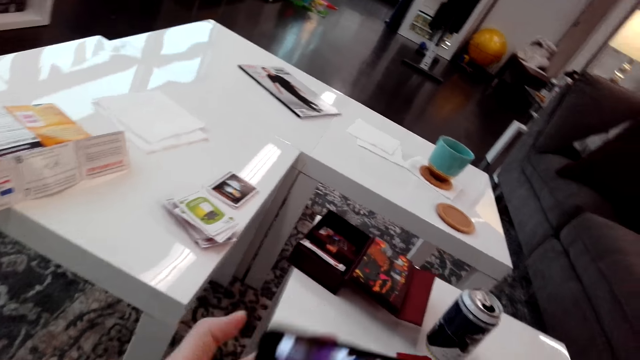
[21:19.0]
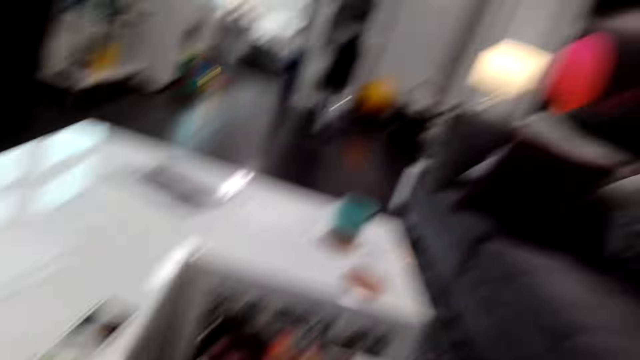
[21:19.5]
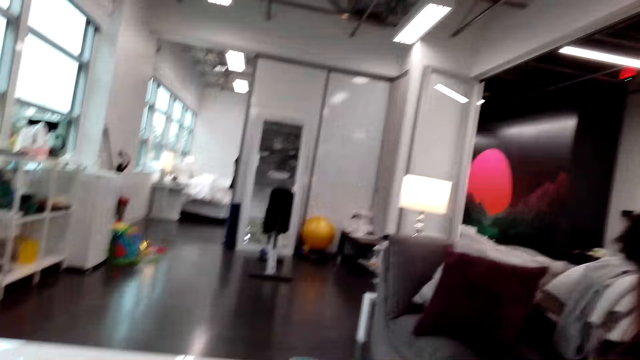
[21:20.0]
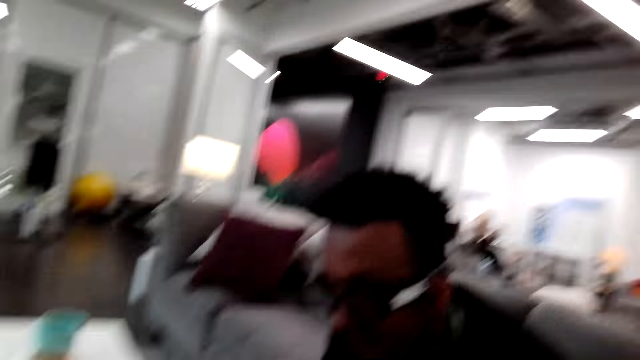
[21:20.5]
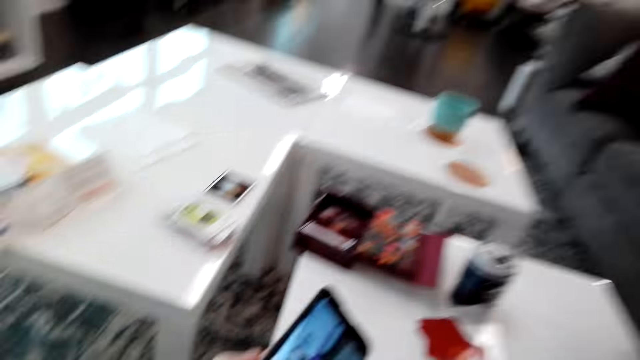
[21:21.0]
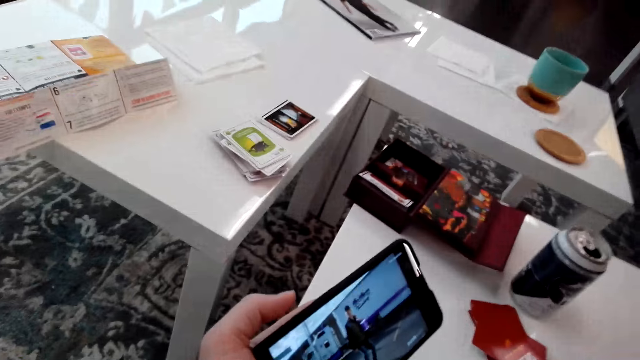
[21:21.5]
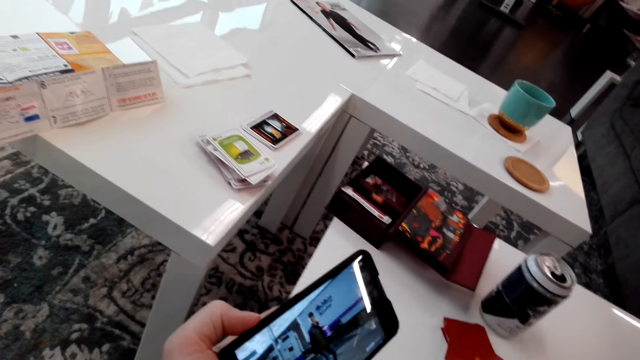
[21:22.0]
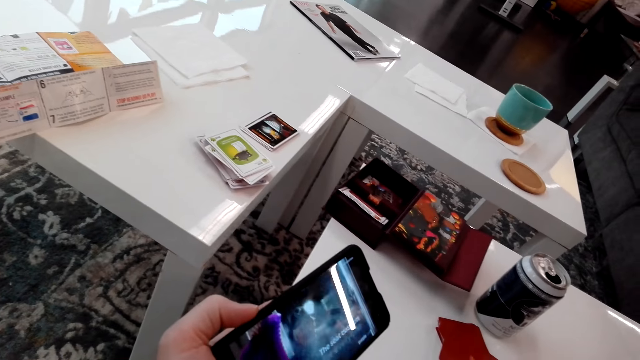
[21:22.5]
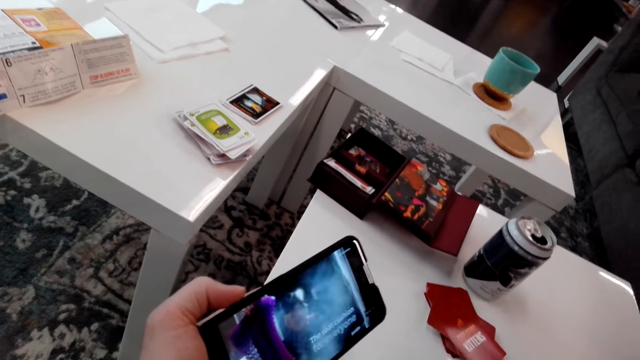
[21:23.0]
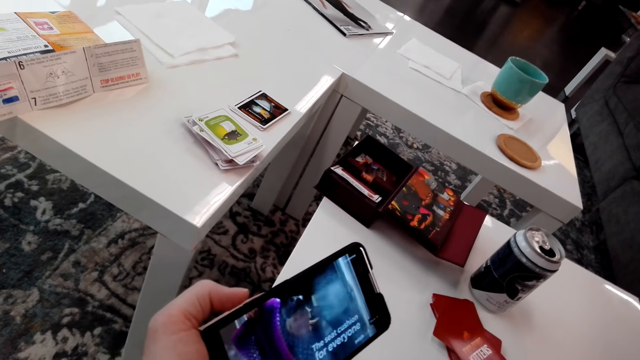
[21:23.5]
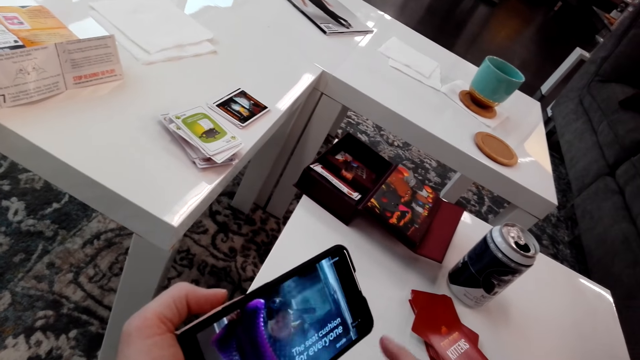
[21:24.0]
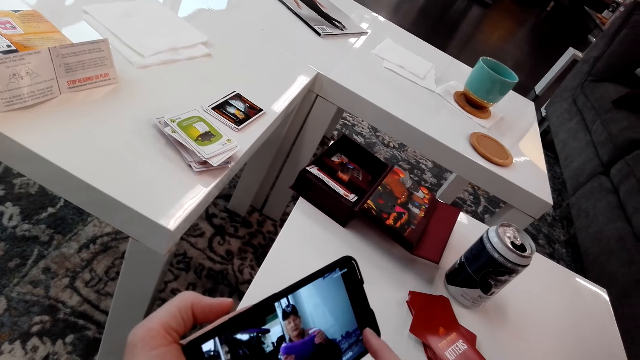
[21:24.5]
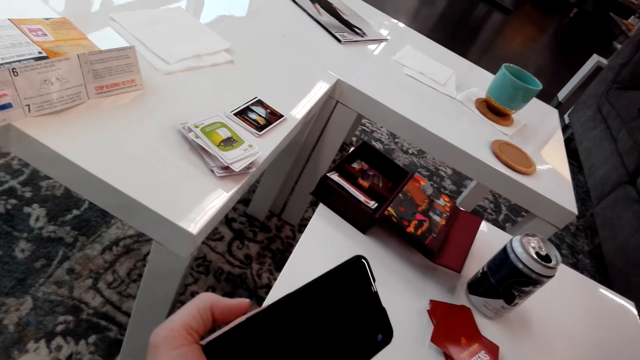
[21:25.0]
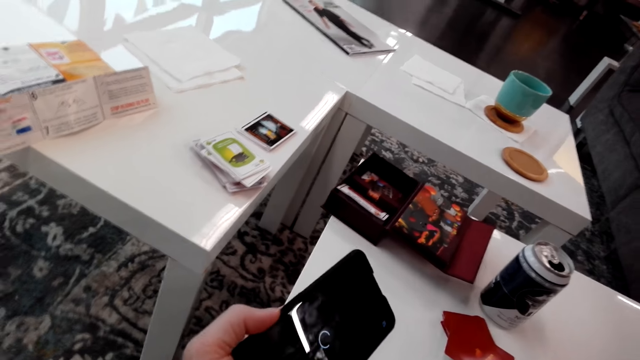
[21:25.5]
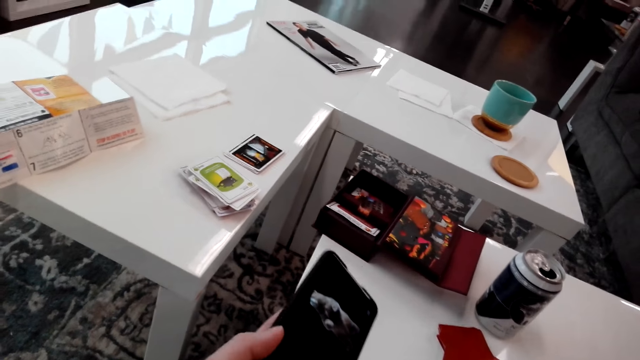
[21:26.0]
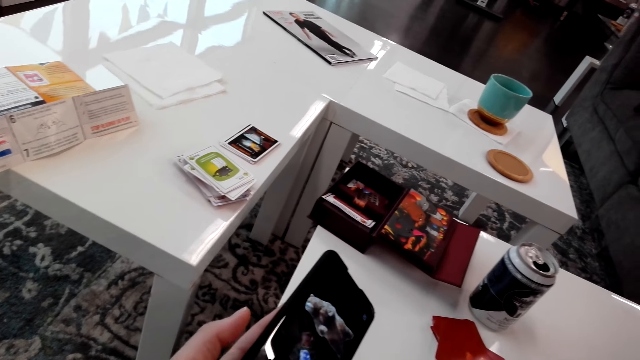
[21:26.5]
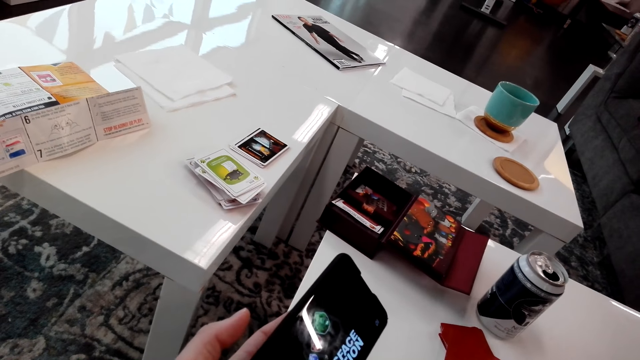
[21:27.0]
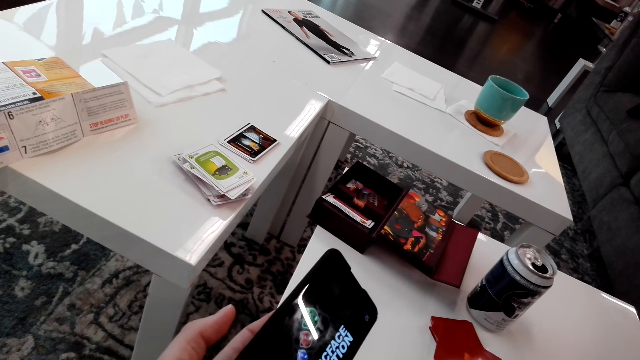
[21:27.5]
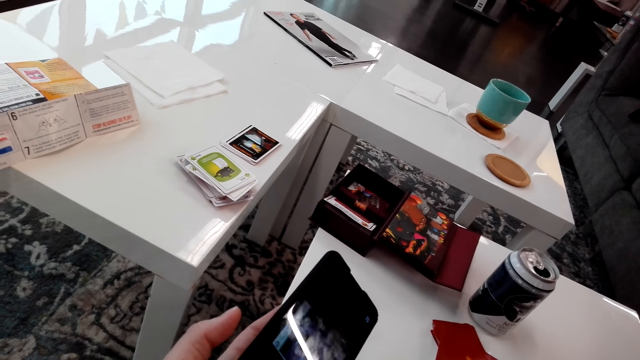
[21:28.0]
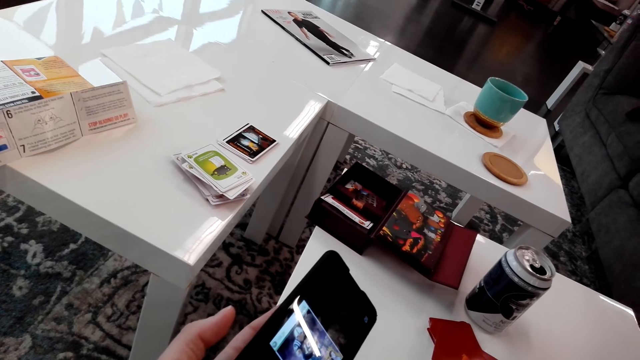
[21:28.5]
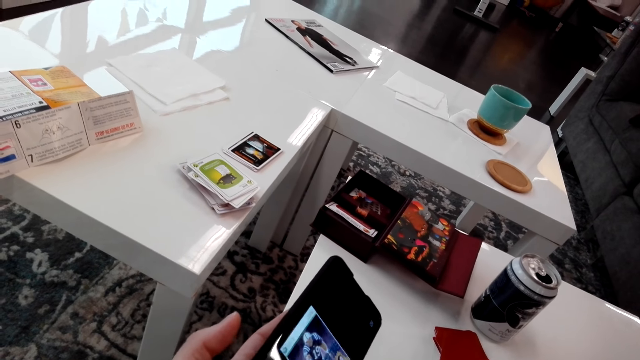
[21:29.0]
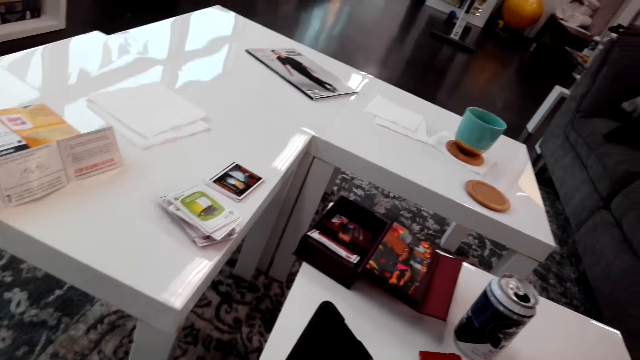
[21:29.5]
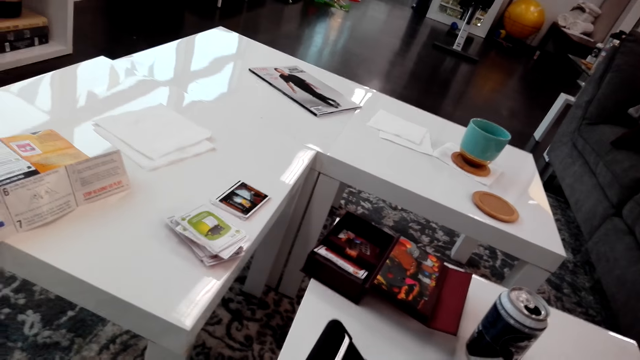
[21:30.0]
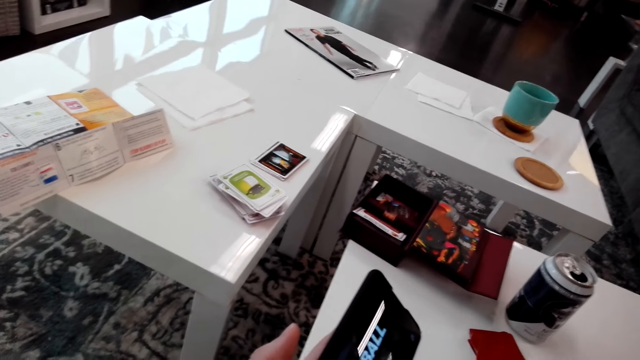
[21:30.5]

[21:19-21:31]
The camera wearer turns the phone. They talk to a man. They look at the phone. They operate the phone.

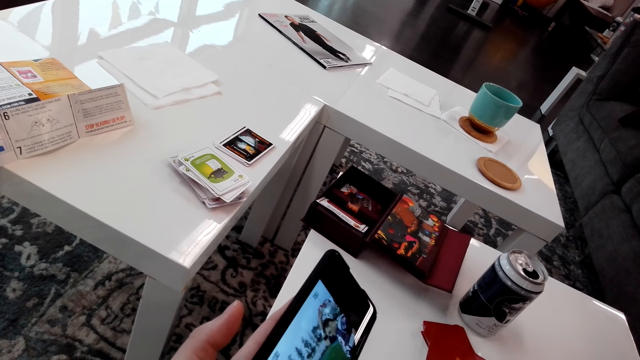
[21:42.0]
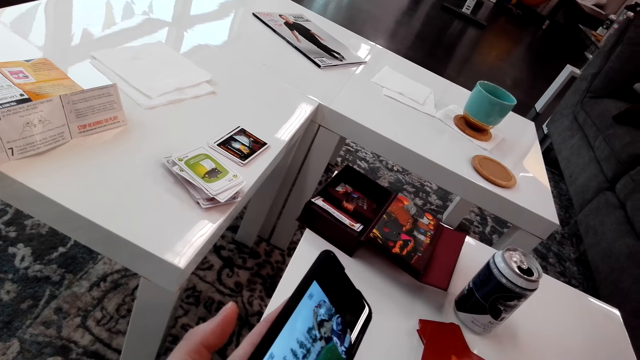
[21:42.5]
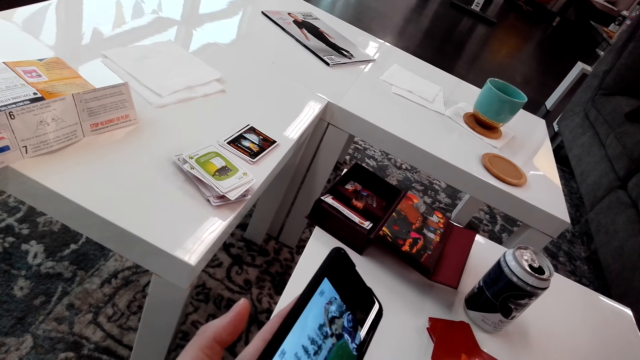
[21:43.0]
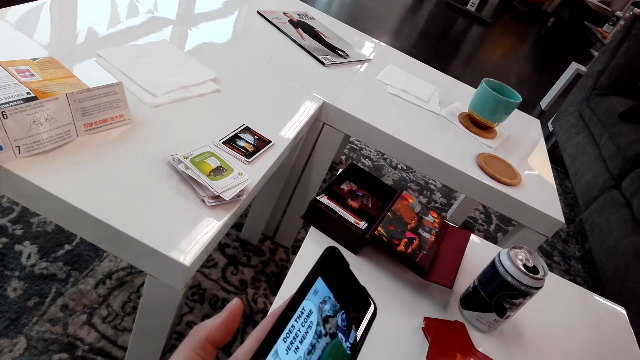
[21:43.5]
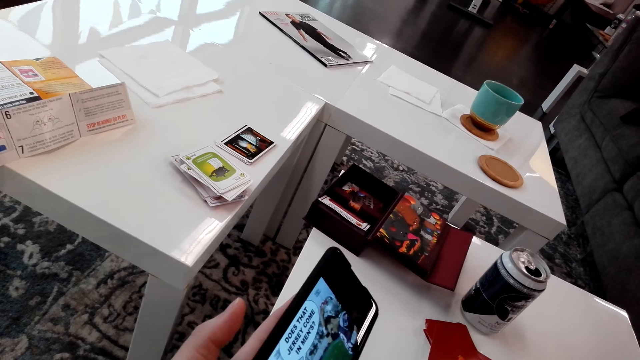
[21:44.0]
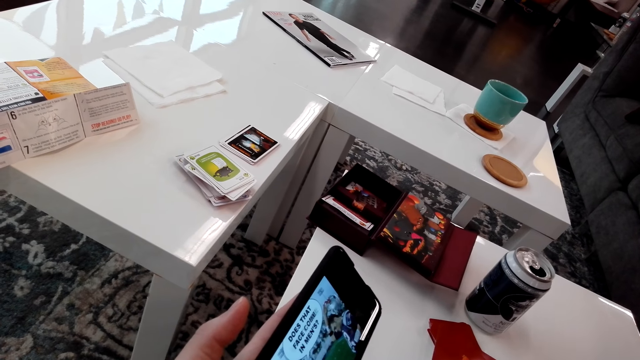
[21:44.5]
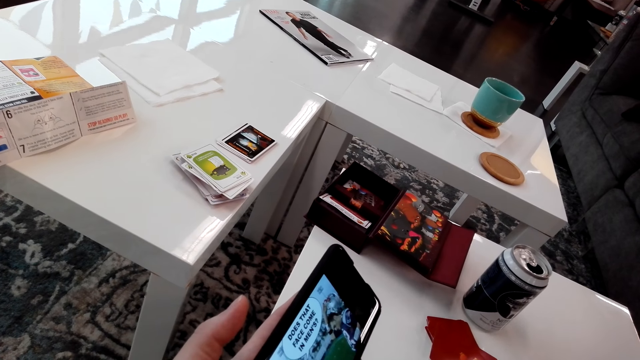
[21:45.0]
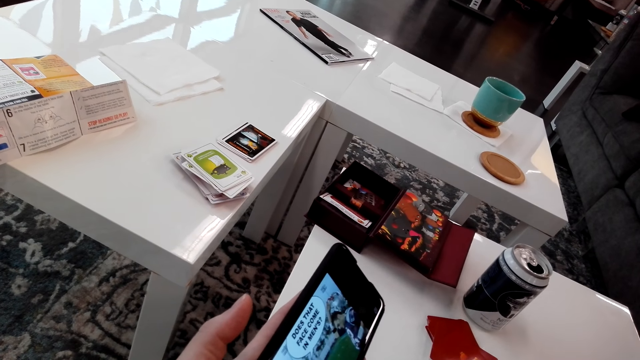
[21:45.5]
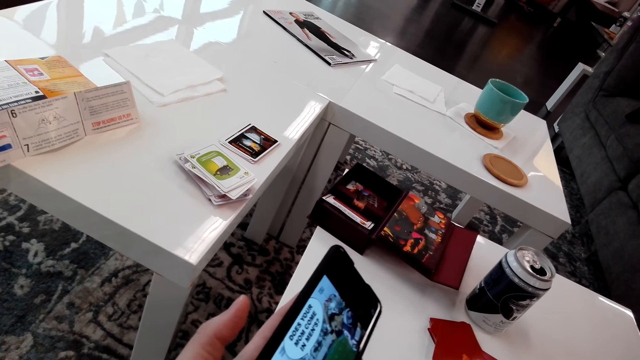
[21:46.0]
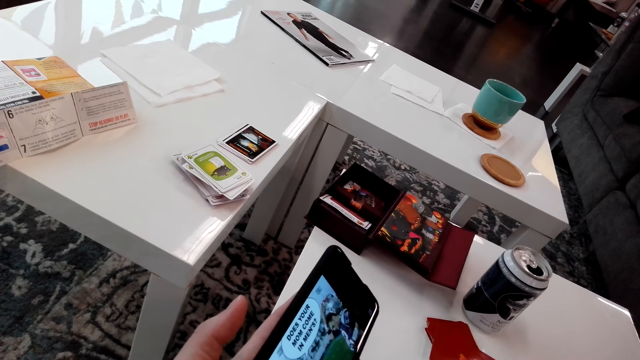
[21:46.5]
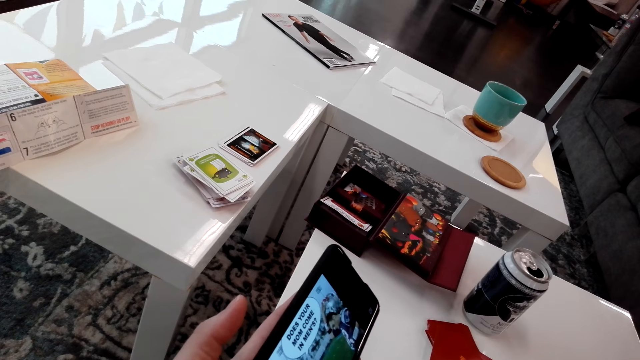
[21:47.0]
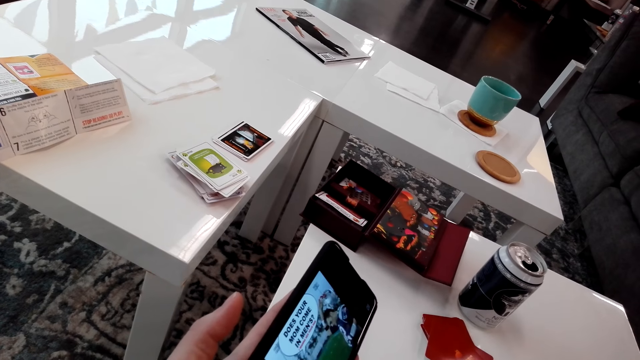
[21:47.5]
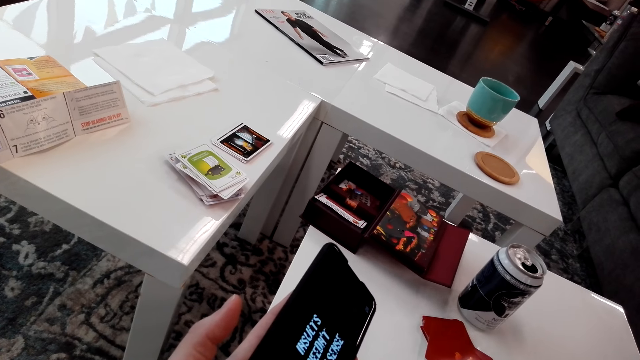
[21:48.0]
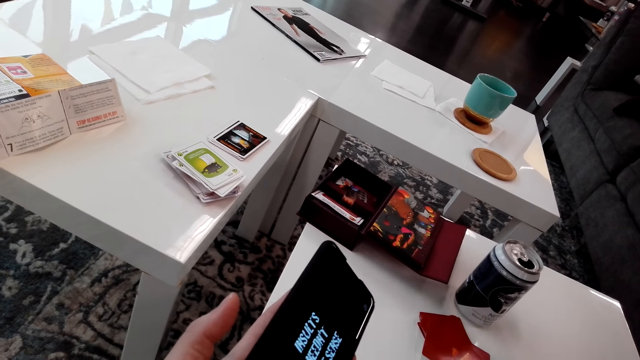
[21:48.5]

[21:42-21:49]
The camera wearer looks at the phone.

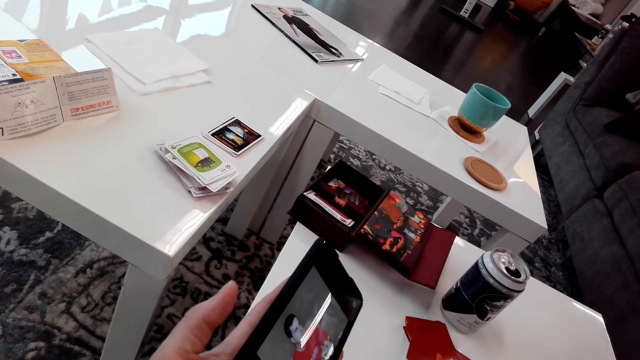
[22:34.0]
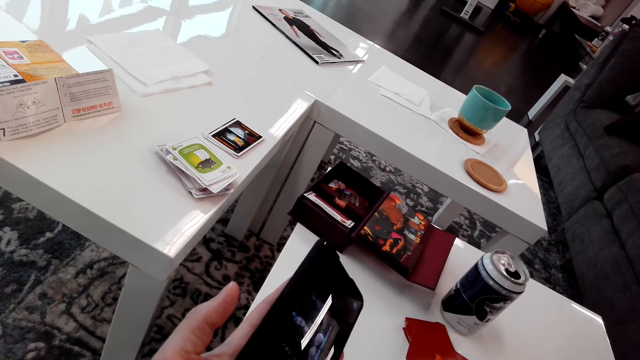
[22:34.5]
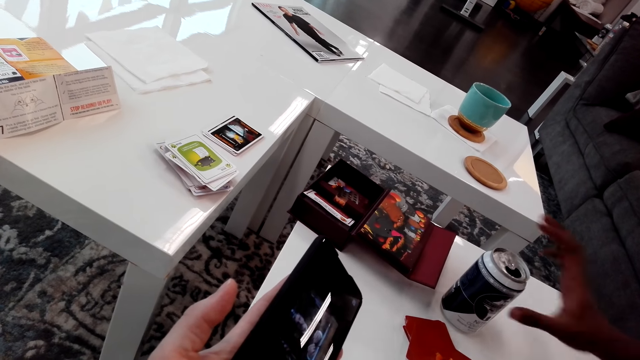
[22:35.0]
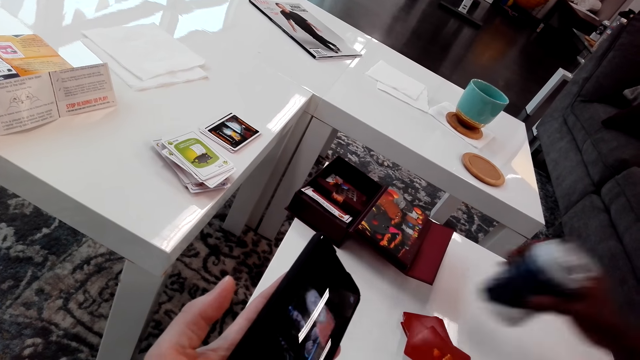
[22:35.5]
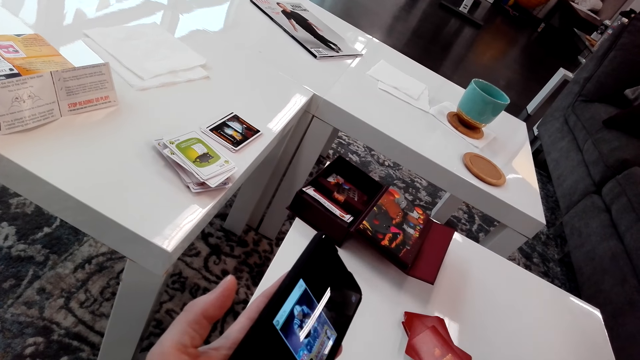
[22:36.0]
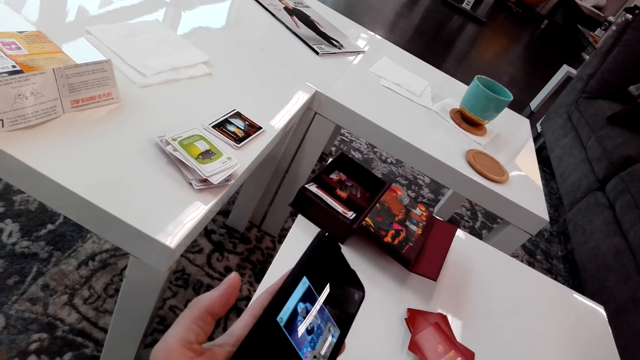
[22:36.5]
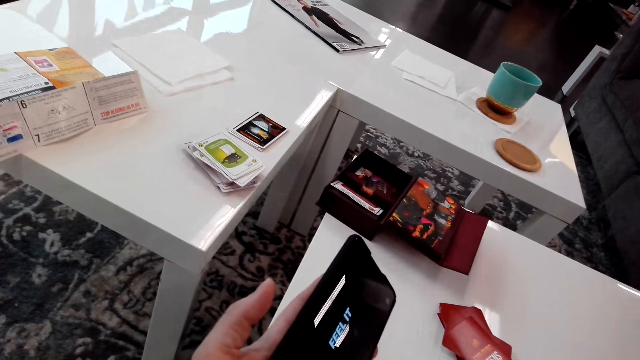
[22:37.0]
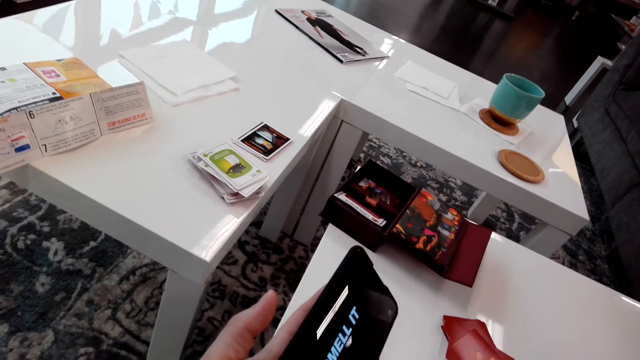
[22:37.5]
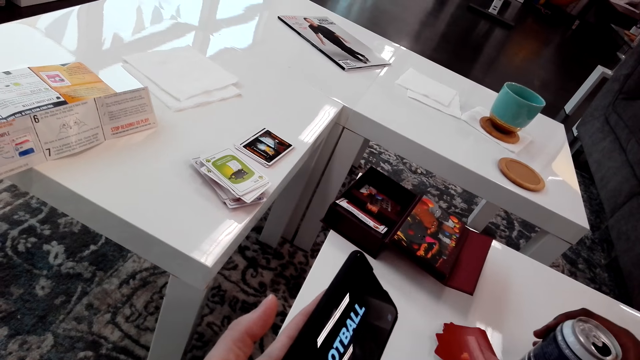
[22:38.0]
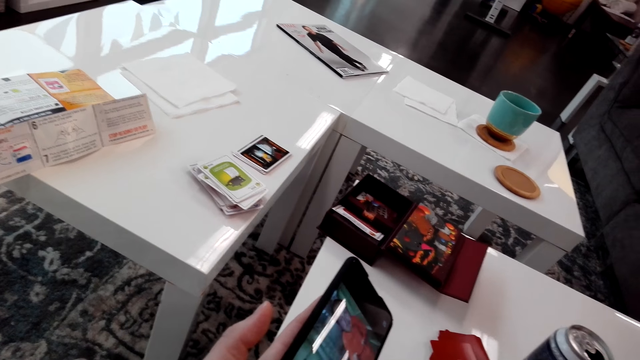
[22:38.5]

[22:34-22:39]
A man picks up a can from the table. The camera wearer looks at the phone. They put down the can. The man puts the can on the table.
